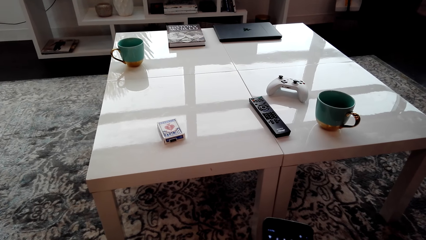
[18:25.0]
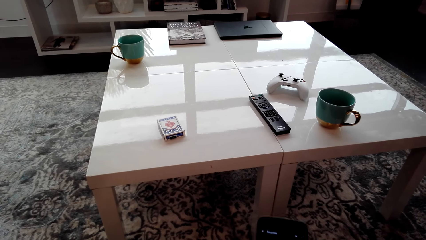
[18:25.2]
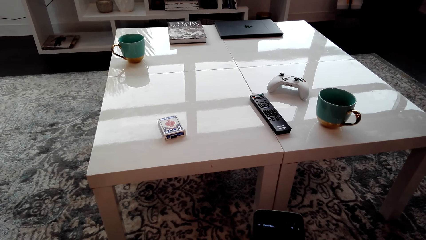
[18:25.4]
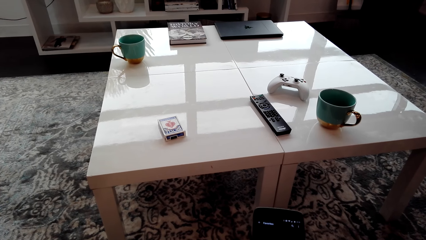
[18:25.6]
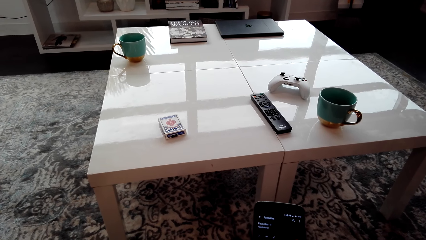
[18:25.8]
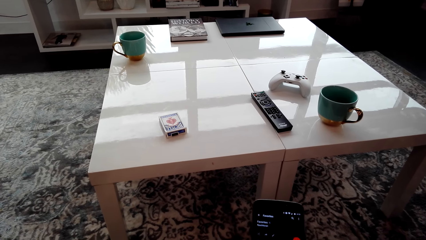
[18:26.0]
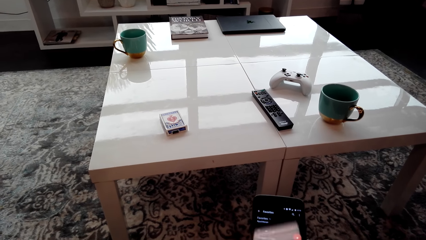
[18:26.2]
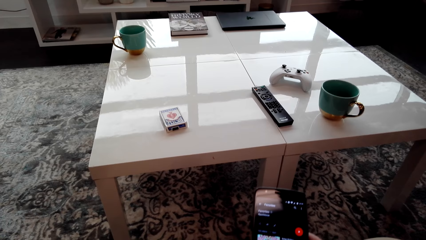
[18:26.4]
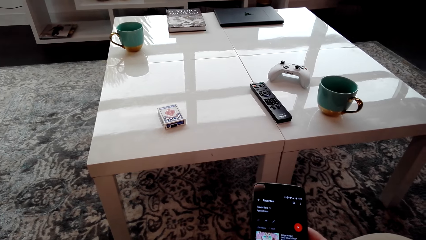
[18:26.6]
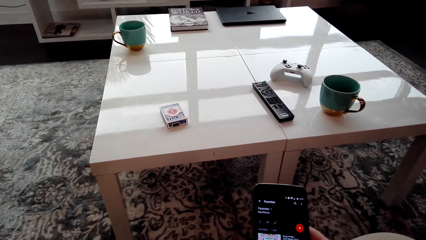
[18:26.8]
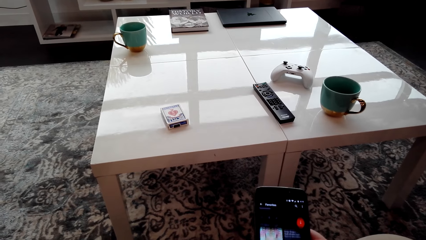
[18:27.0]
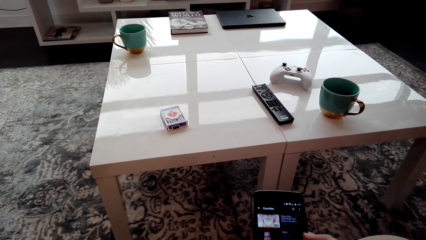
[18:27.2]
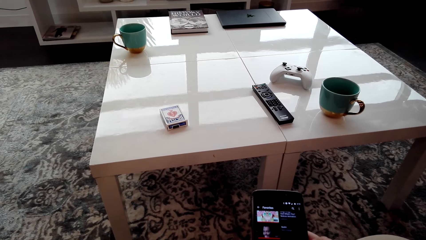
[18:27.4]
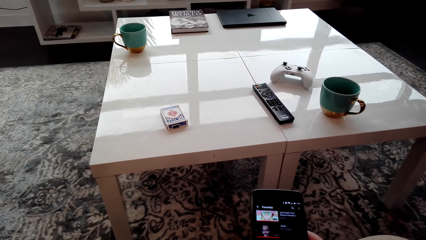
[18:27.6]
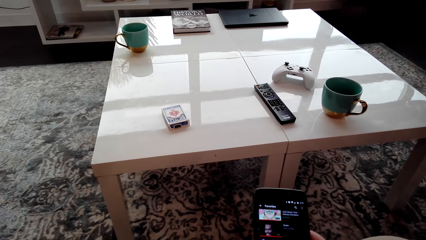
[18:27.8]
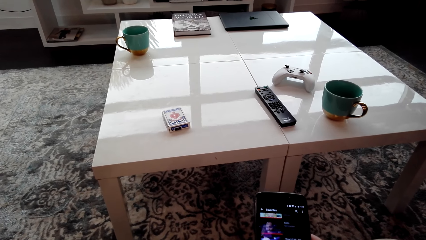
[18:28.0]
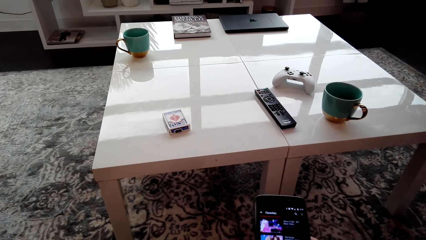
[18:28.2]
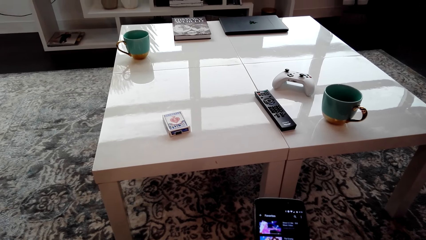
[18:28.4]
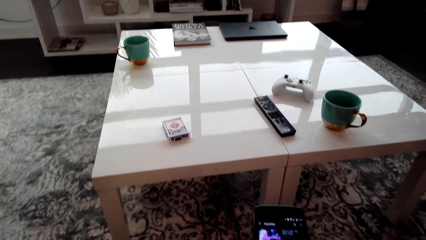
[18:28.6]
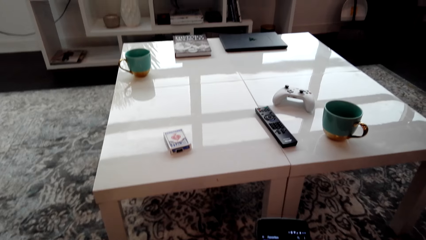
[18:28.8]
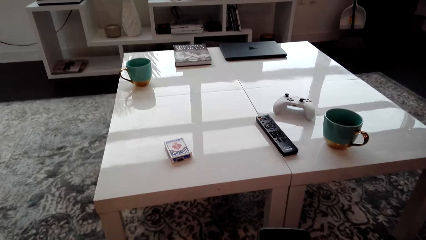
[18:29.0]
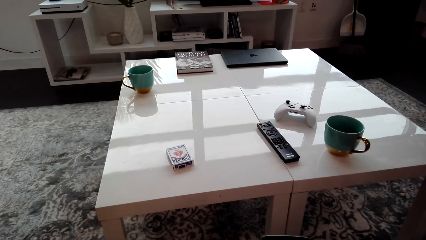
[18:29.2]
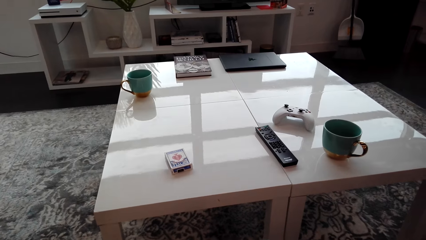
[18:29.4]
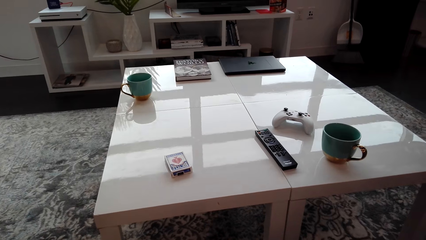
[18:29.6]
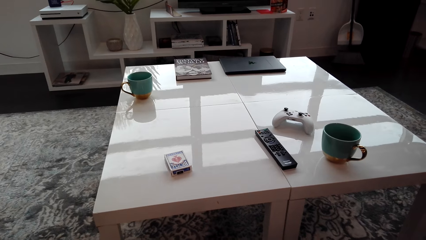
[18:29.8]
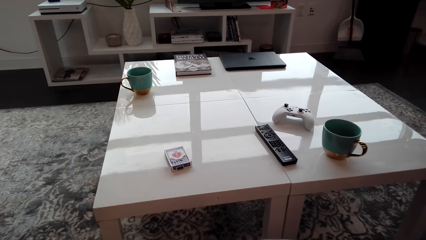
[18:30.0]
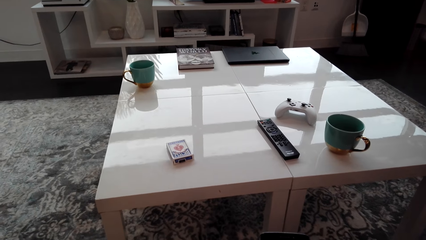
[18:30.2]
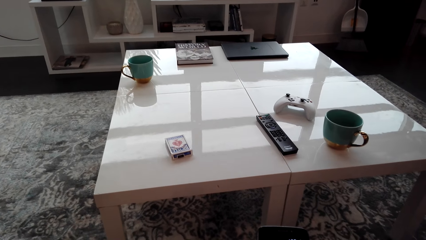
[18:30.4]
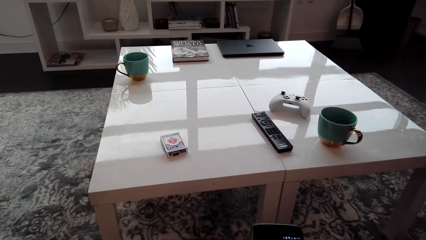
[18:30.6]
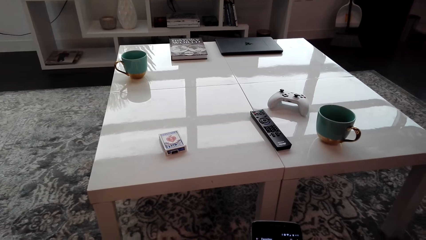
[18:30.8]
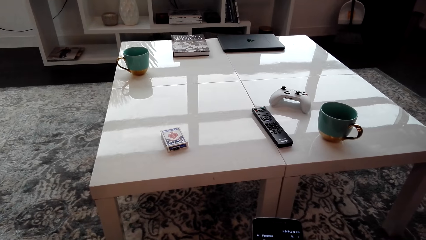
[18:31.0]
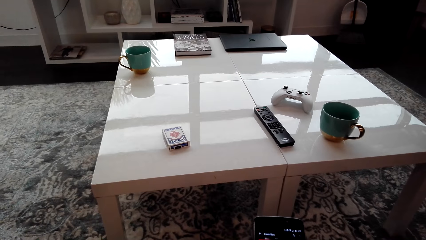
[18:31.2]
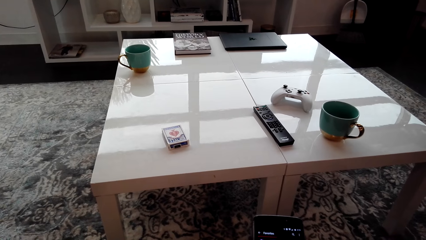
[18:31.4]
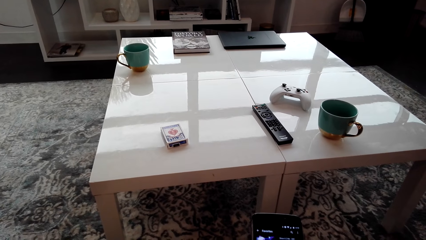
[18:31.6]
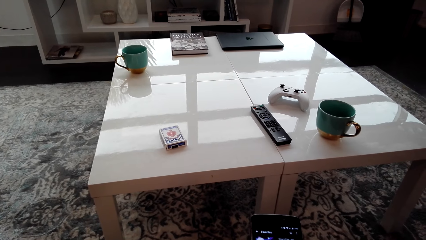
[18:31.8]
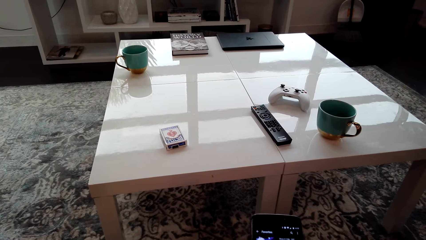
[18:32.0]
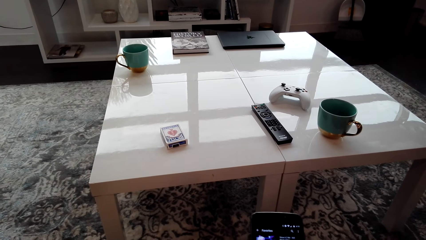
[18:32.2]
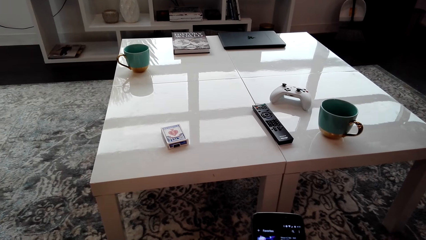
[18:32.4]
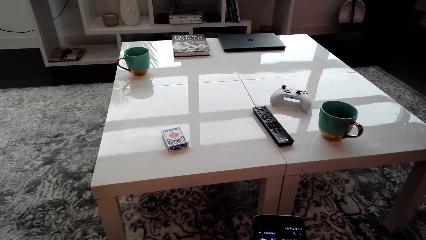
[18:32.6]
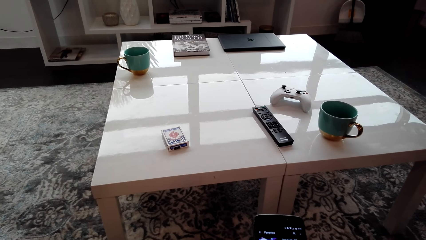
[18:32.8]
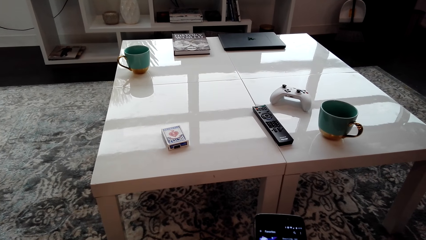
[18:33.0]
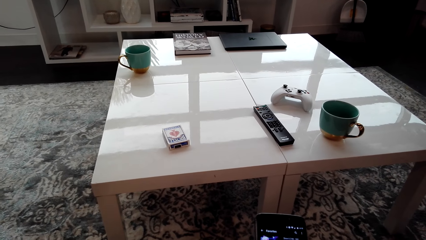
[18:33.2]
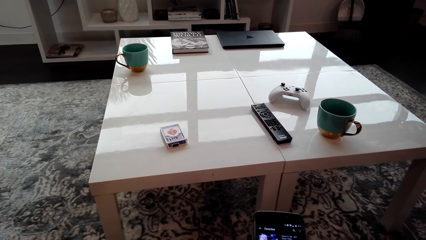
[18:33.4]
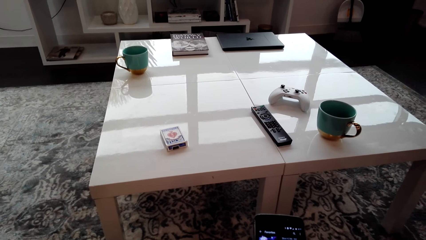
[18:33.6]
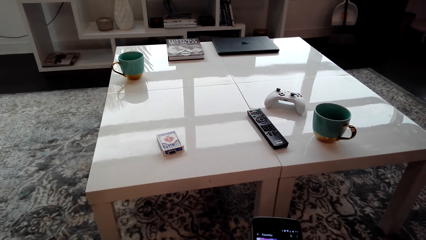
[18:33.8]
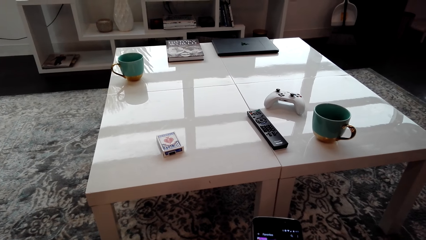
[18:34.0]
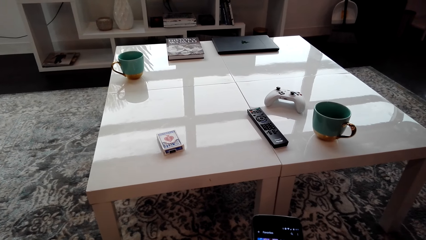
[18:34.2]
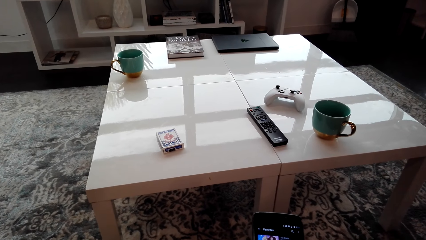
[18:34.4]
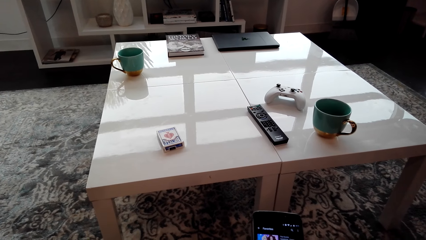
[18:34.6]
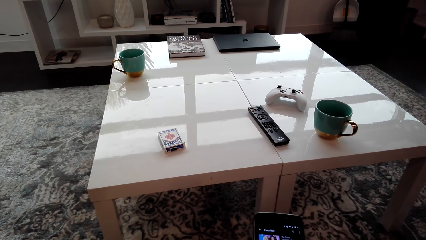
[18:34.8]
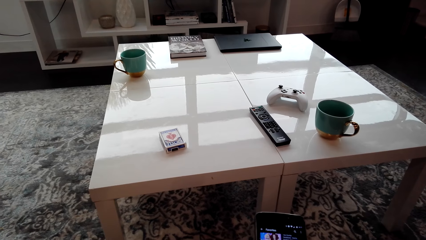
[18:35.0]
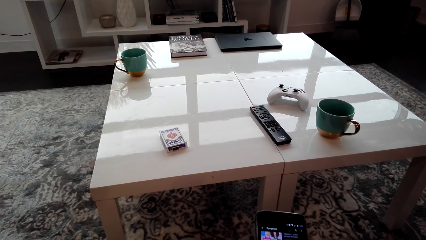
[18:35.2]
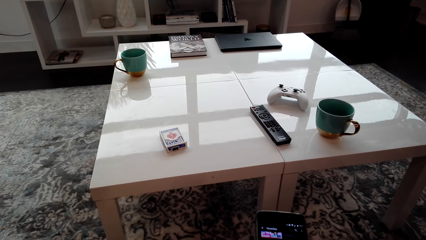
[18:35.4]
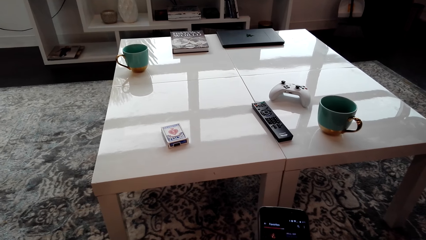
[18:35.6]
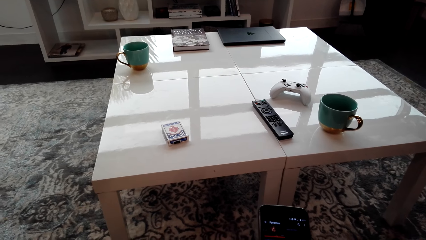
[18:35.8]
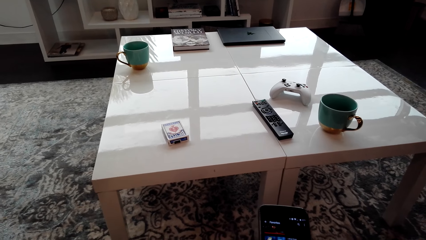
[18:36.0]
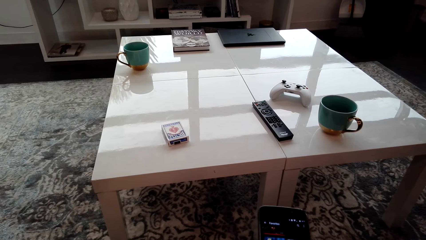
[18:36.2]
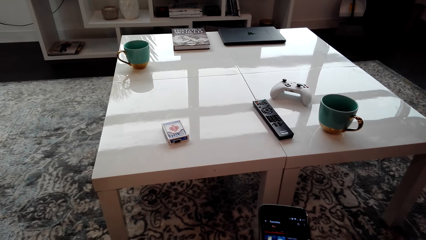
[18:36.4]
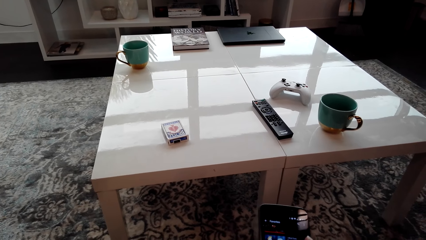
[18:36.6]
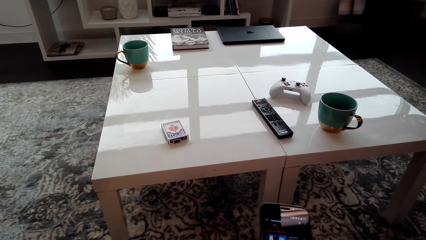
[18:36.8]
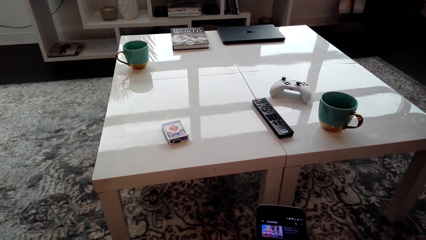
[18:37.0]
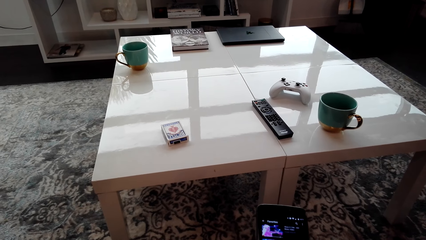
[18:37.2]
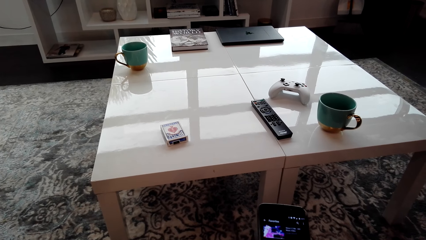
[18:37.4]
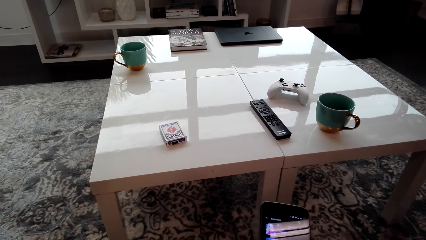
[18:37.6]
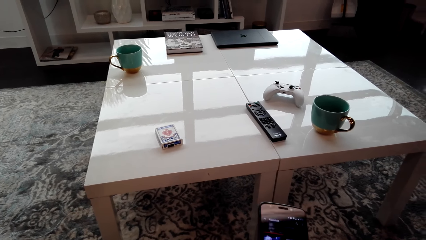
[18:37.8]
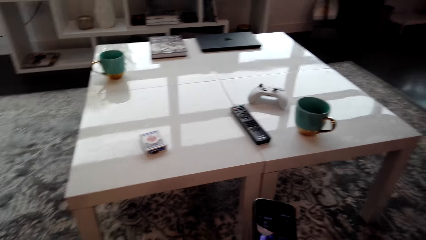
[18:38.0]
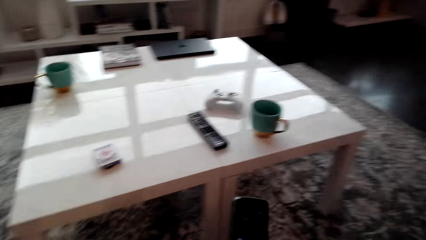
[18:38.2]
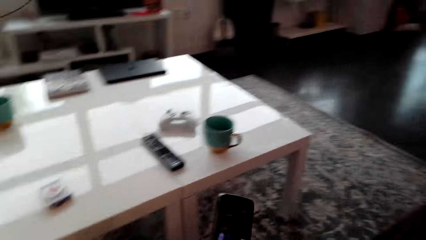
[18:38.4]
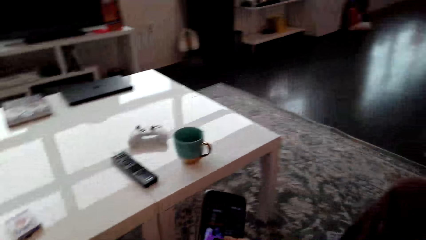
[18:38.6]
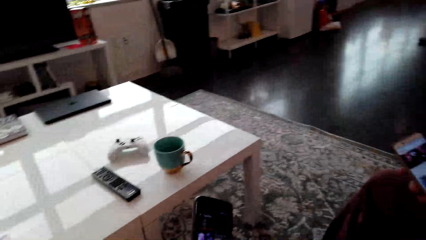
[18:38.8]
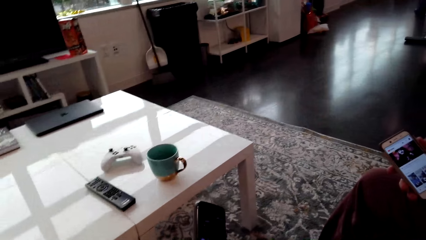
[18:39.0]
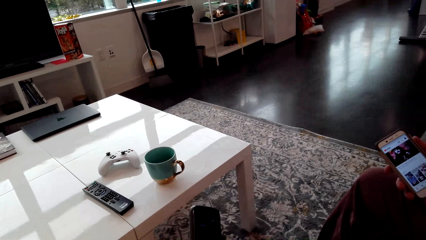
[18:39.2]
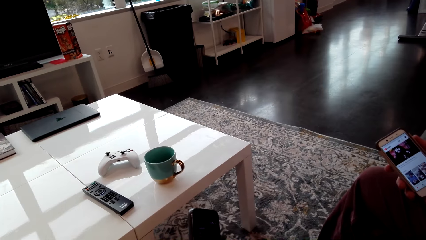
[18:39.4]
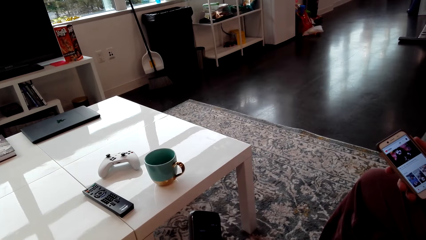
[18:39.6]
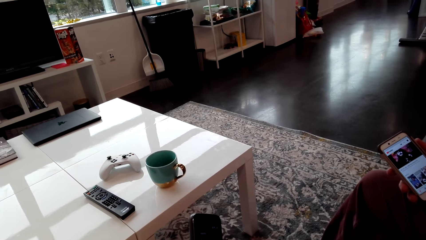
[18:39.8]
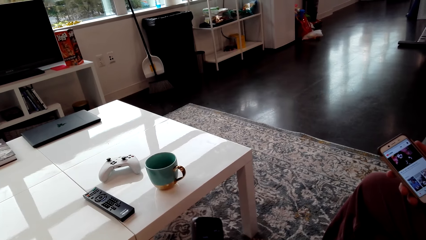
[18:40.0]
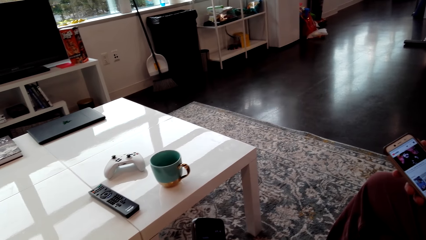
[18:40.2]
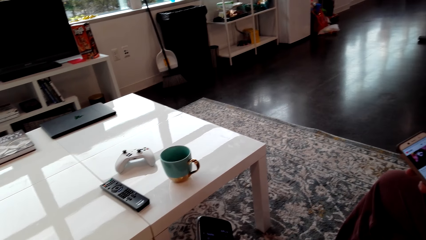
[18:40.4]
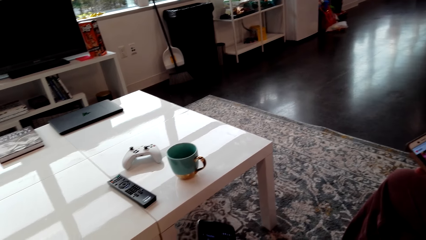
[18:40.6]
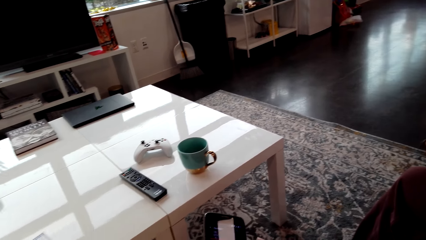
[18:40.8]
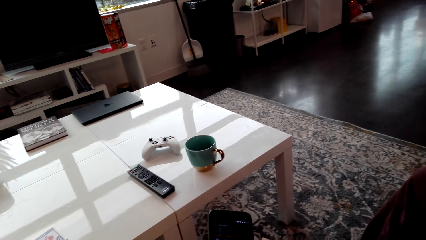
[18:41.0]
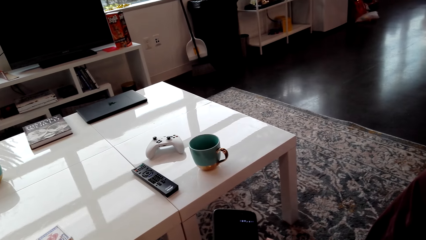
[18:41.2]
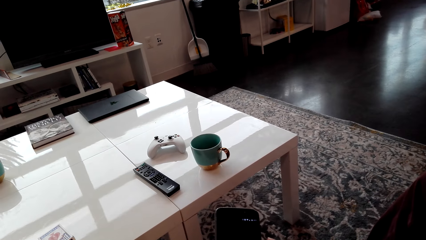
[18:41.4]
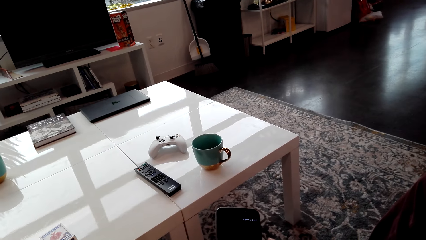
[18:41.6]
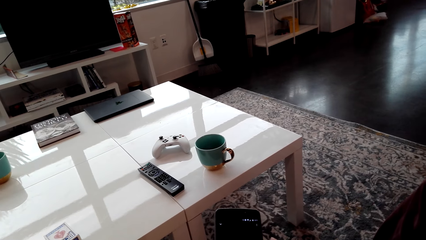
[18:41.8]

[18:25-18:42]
The camera wearer turns and looks around the house. They stare at another phone. A person holds the phone. The camera wearer looks around the house and operates the phone.
